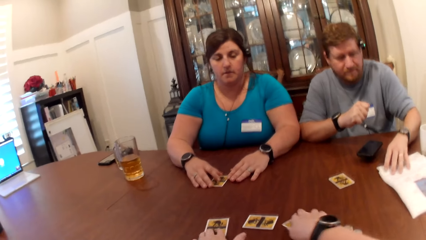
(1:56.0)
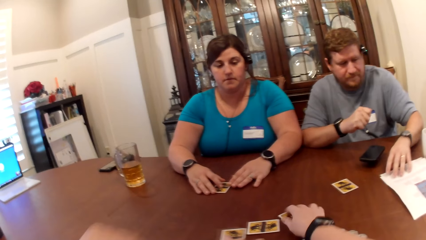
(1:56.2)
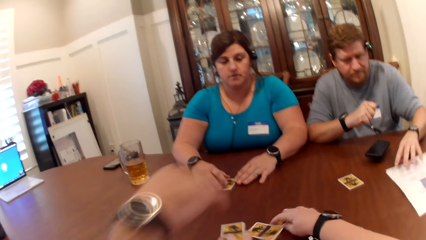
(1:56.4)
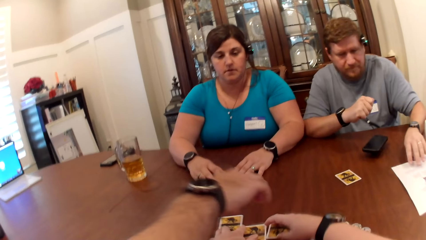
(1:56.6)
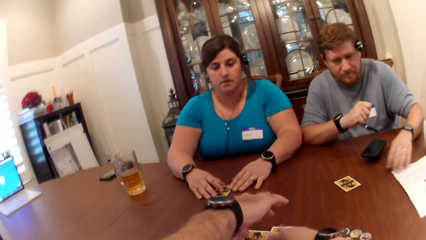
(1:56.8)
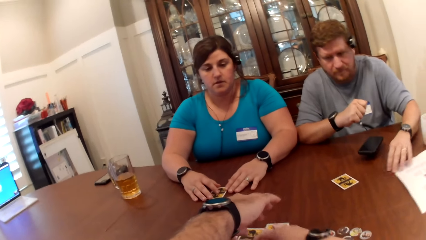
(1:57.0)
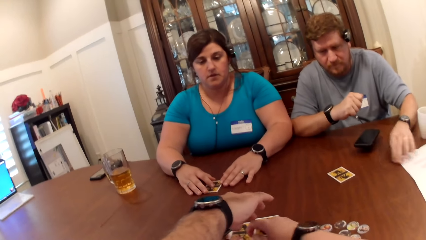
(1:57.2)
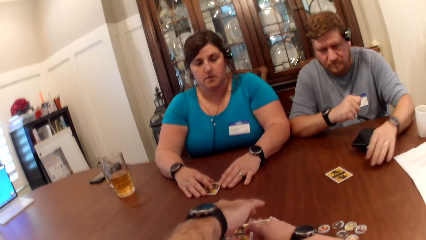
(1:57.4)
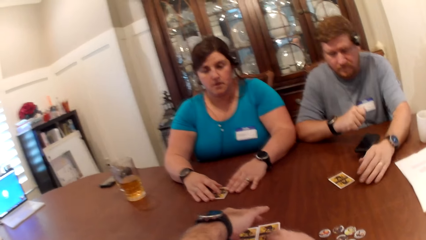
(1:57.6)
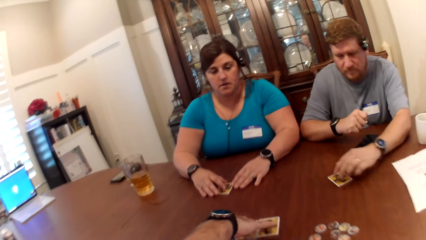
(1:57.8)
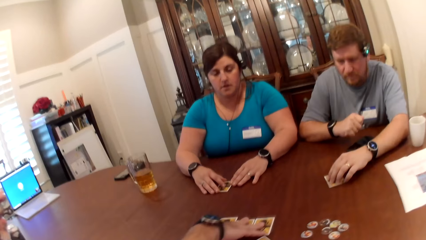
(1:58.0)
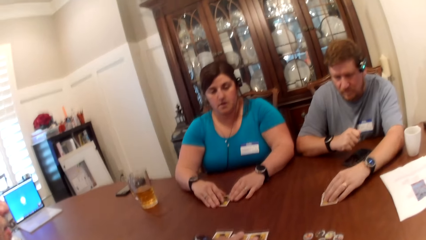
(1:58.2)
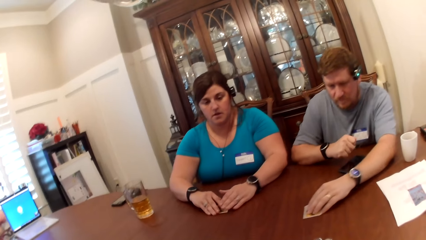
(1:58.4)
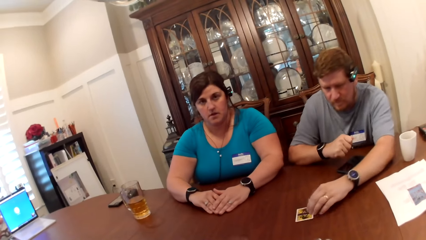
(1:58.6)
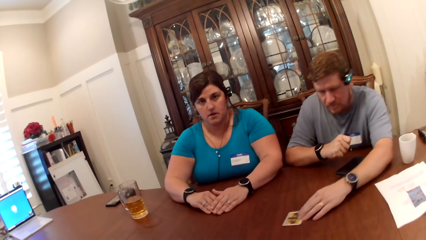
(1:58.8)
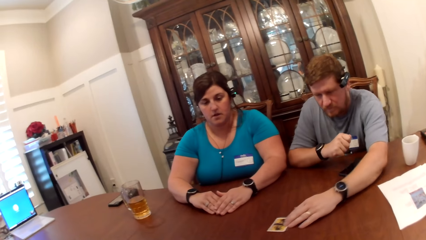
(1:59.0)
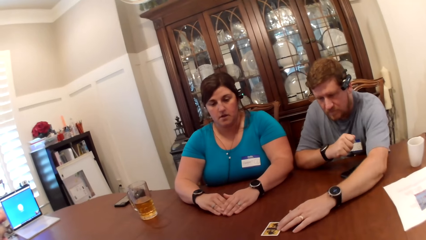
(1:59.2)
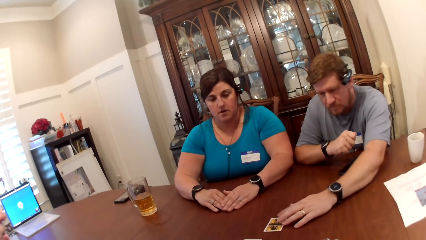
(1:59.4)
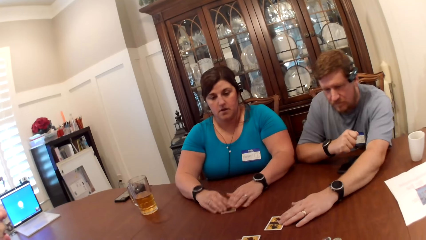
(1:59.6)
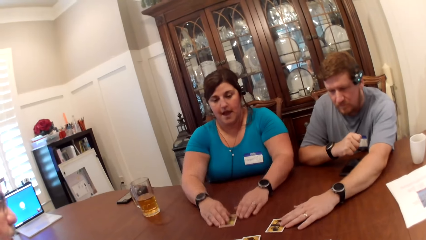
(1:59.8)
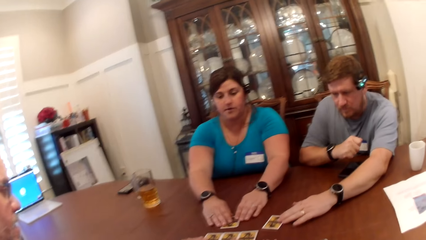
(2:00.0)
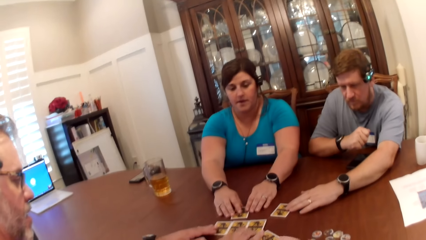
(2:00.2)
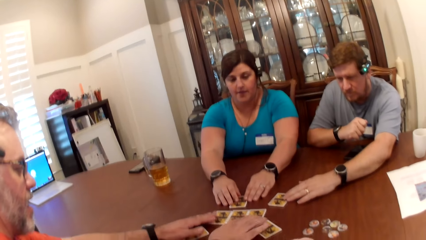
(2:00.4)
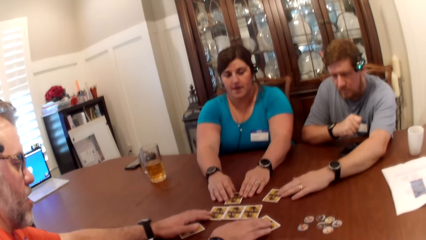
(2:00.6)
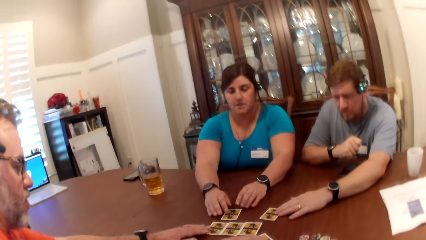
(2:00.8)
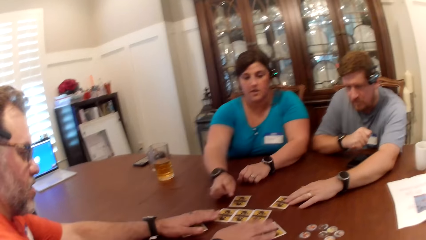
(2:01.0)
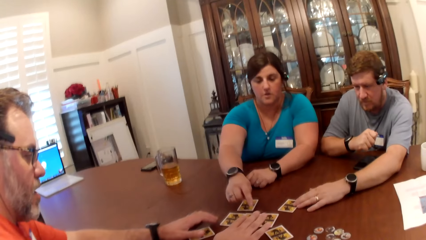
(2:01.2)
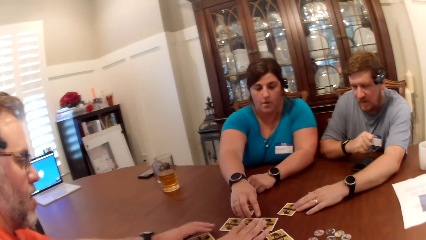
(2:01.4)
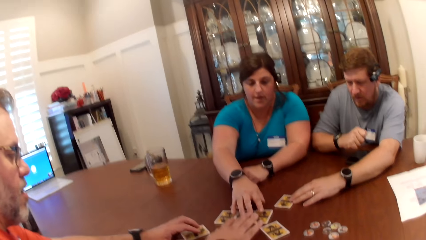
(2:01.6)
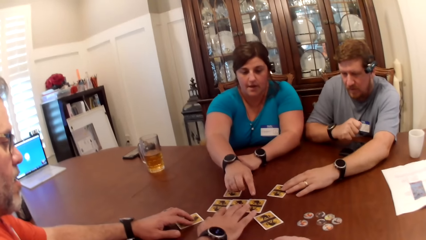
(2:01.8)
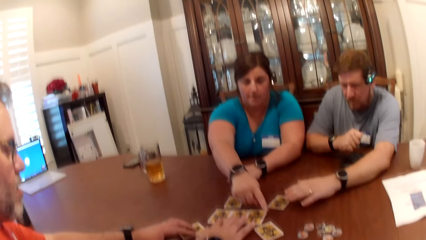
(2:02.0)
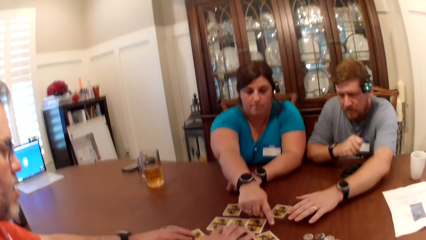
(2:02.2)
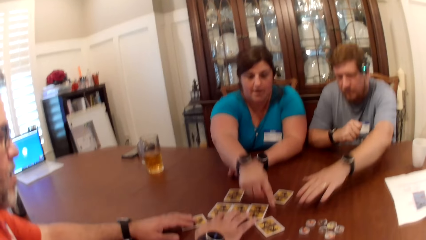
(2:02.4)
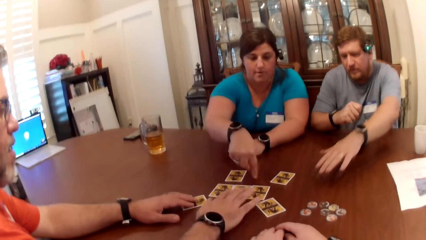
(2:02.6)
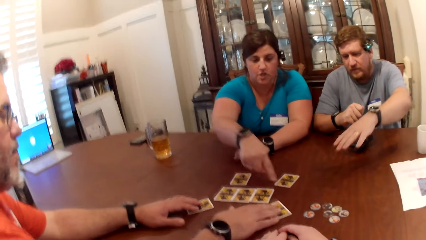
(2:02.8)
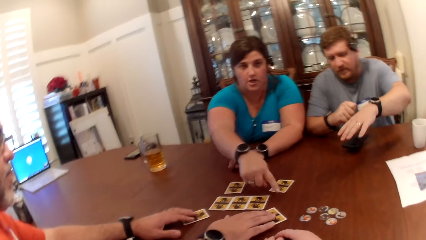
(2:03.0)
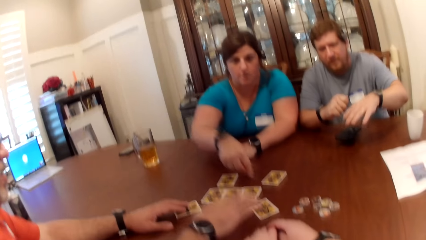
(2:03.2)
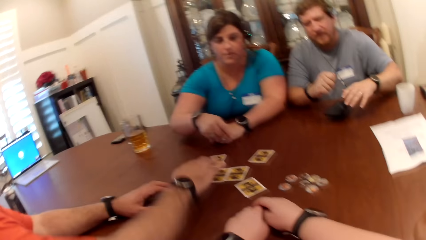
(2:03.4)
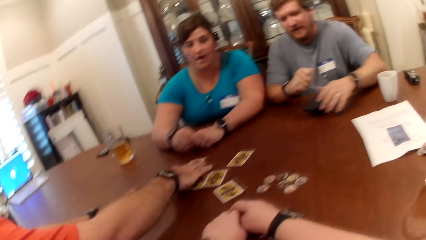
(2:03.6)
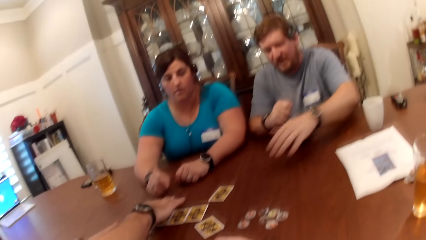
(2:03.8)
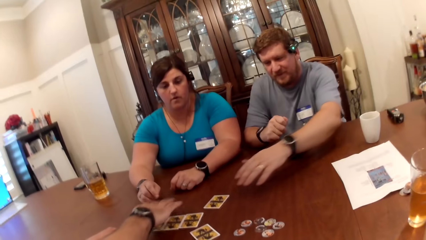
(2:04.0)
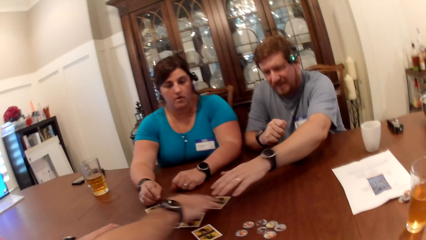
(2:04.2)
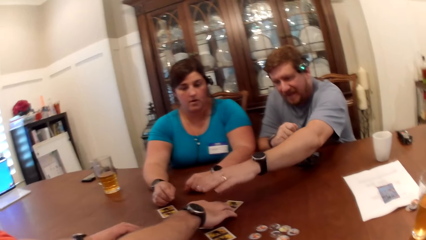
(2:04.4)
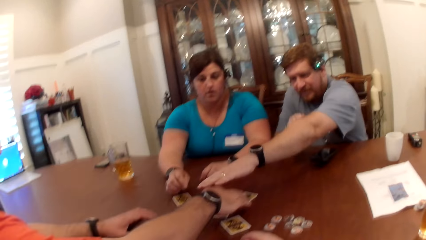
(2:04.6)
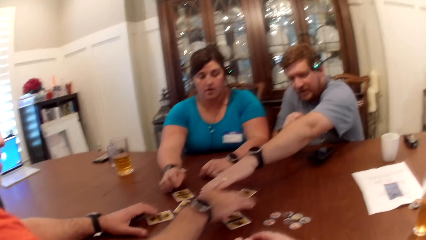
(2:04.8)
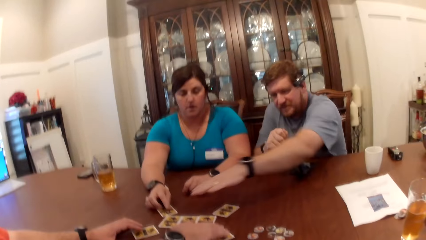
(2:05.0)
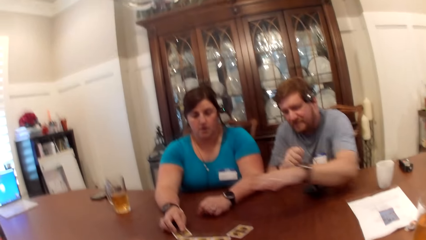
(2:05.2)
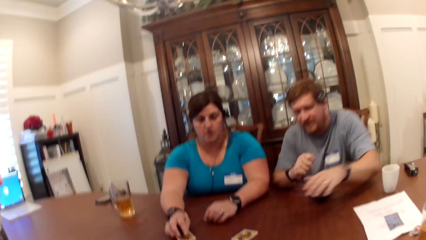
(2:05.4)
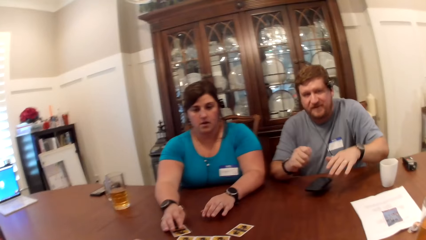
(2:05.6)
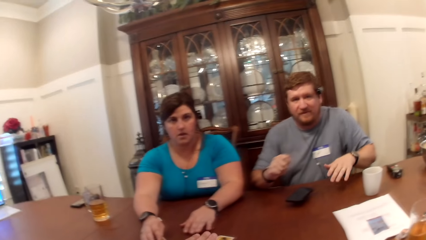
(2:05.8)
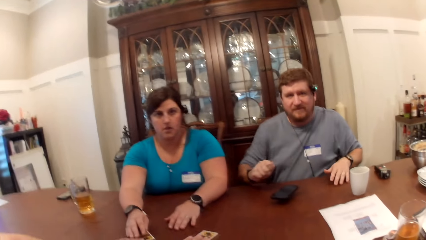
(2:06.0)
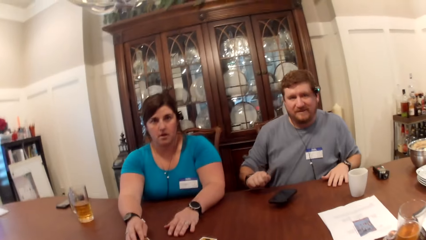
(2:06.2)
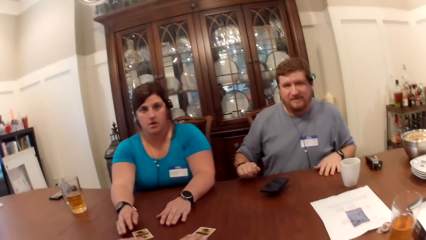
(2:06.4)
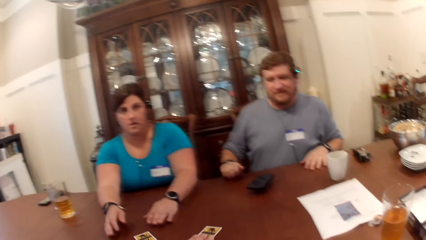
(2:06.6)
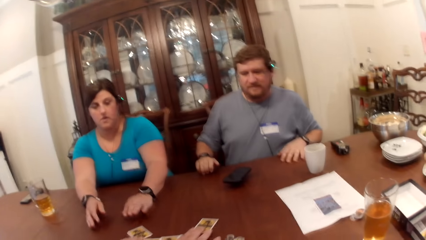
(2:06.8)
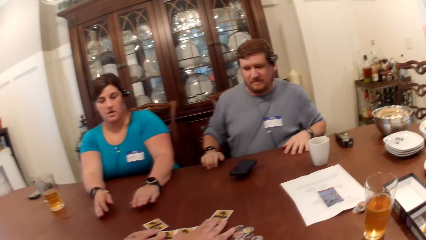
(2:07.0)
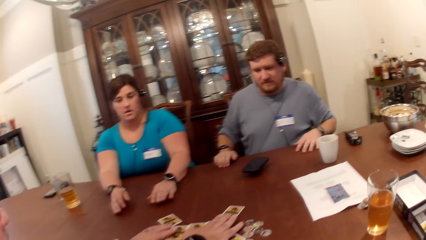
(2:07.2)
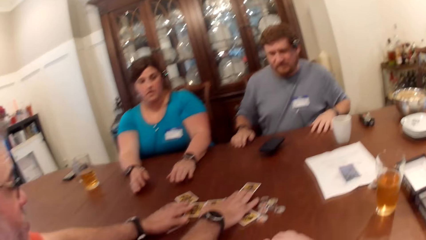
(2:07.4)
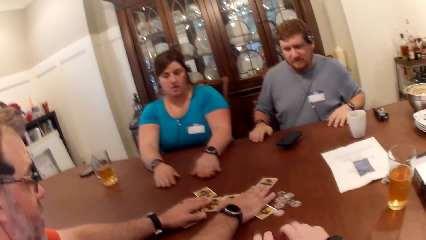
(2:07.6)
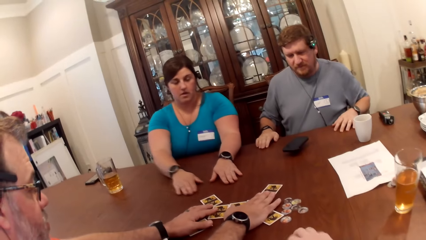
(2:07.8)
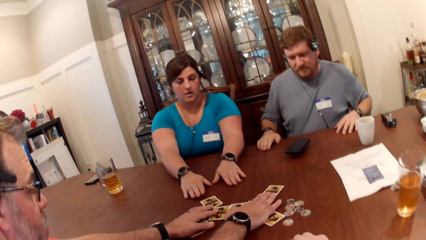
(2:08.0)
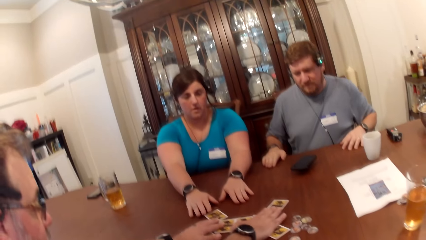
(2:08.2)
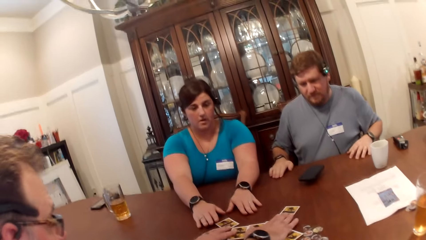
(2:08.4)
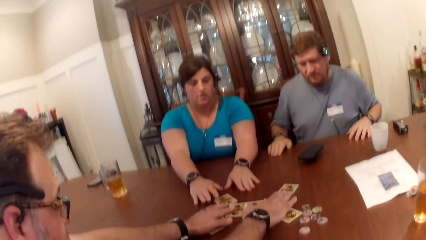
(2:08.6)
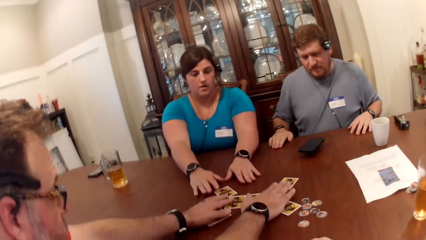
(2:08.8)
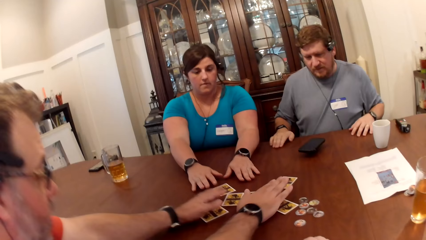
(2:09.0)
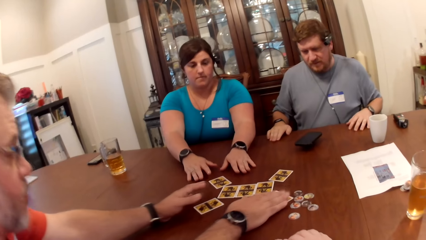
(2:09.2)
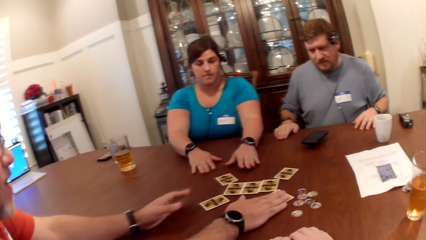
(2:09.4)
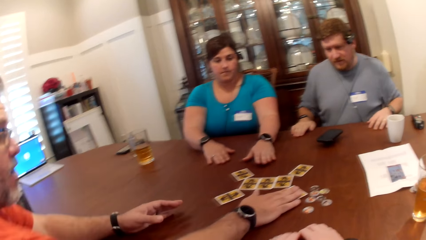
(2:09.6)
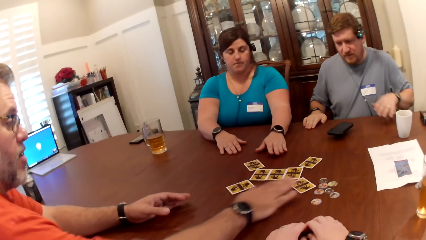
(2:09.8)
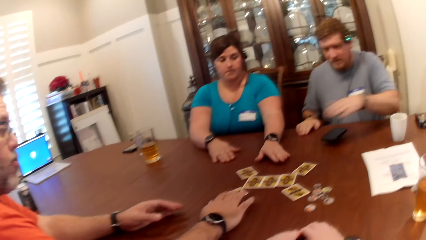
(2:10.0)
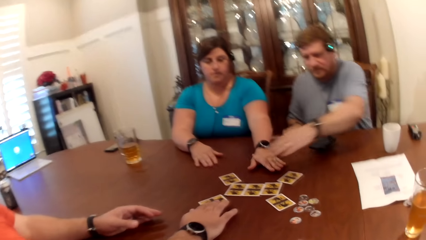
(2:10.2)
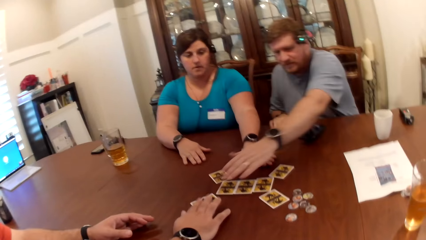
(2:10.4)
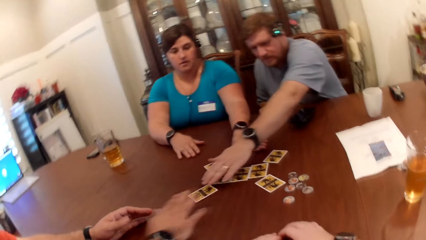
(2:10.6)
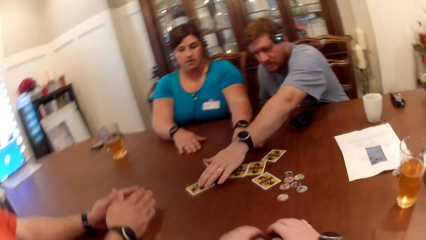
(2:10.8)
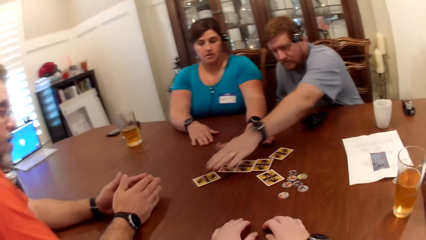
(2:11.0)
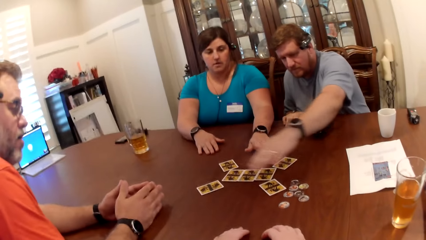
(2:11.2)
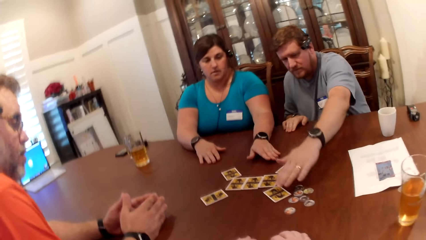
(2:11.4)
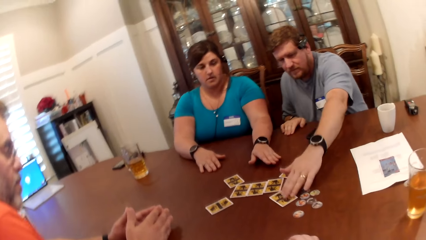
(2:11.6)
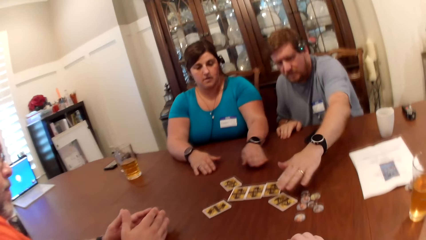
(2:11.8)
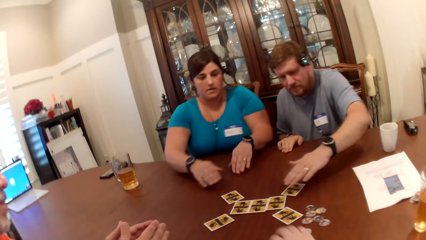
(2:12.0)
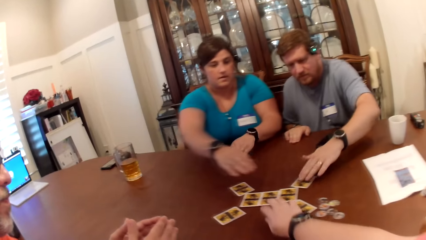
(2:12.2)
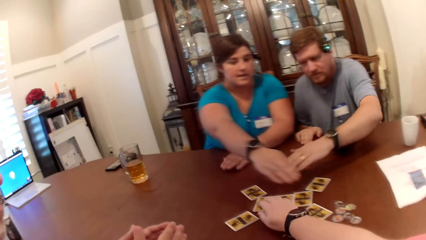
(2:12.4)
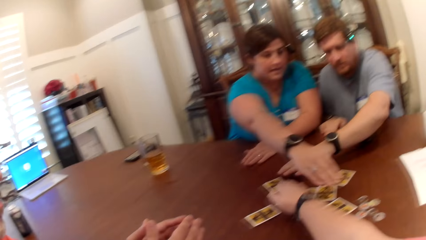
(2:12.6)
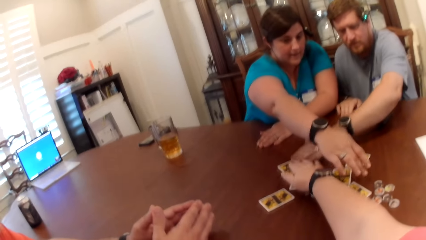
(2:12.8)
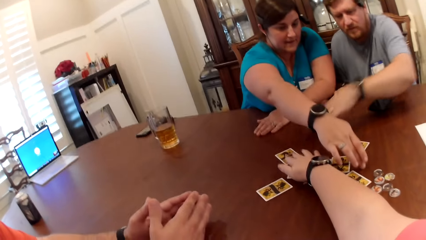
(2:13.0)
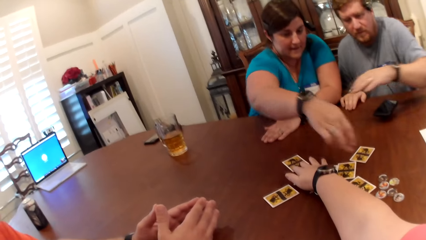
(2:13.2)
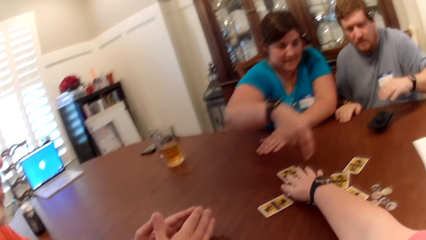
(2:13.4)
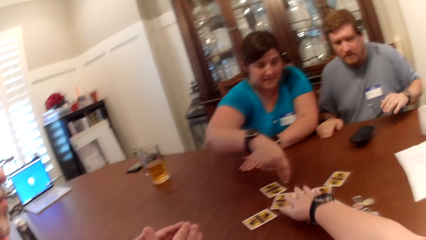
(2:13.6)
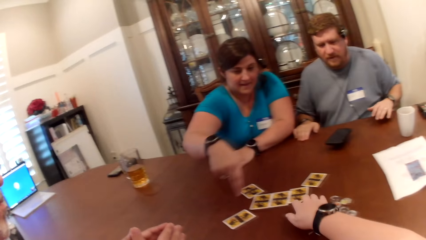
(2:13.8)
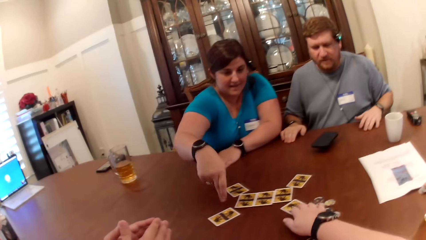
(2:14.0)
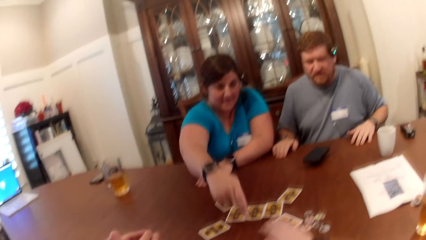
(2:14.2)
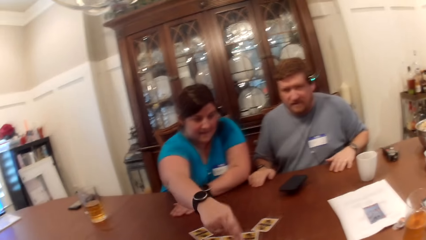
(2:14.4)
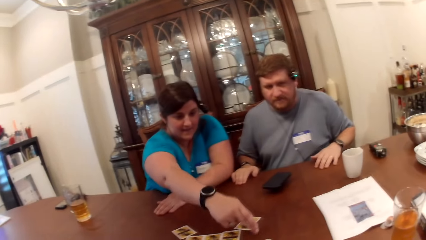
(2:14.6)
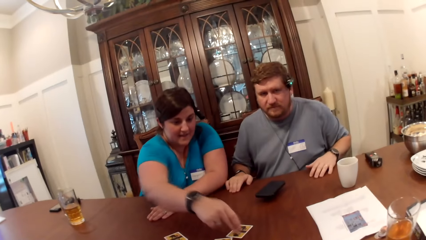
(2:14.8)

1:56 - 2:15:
A man drags the papers. A lady holds the card. The camera wearer rearranges the set of cards on the table. Another man places his right hand on the game card. The first man places his left hand on the card. The first man slides the card to the center of the table. The lady slides the card to the center of the table. The first man rearranges the set of cards on the table with his hands. The first man, the other man, the lady and the camera wearer play the card game. The first man stretches his right arm over the set of cards on the table. The lady stretches her right arm over the set of cards on the table.
